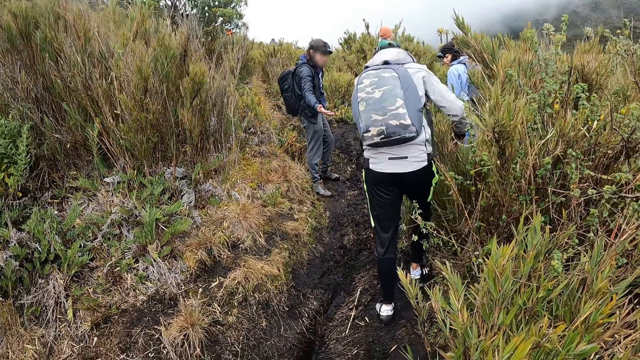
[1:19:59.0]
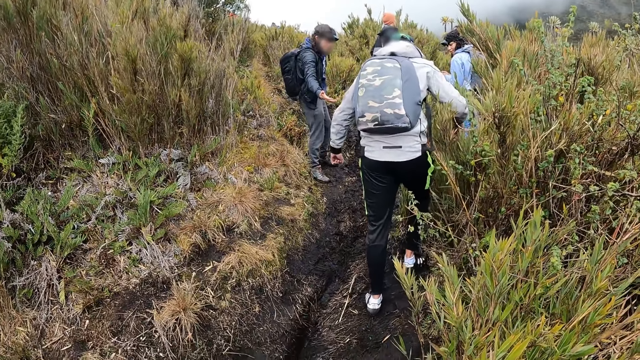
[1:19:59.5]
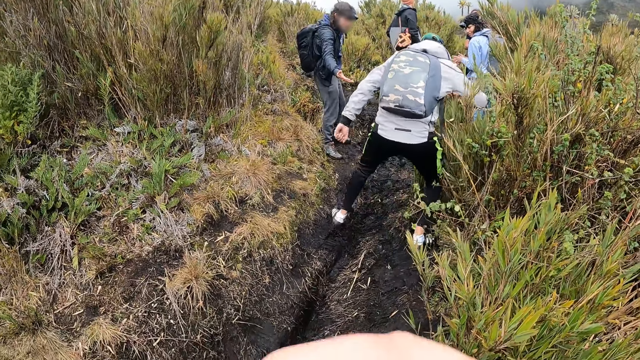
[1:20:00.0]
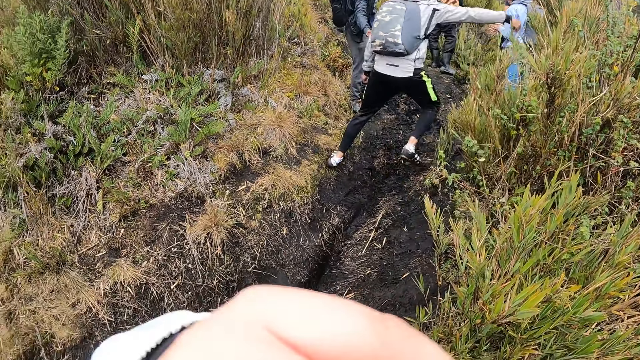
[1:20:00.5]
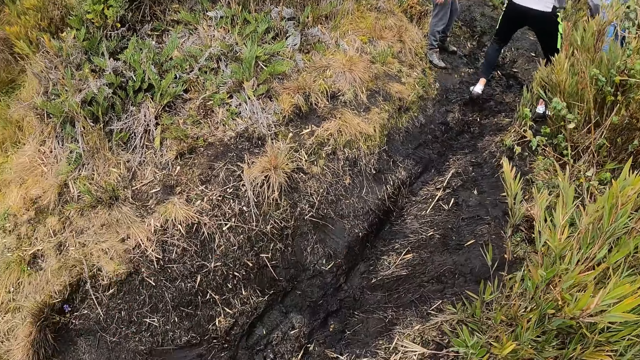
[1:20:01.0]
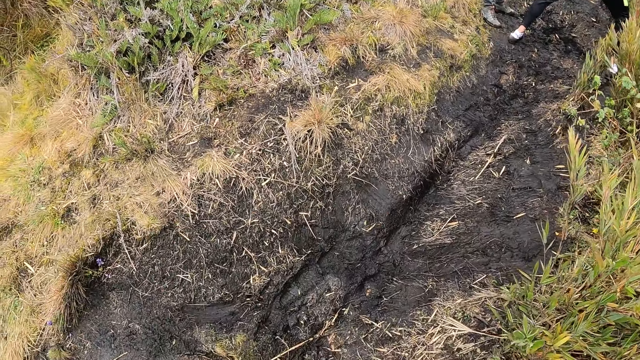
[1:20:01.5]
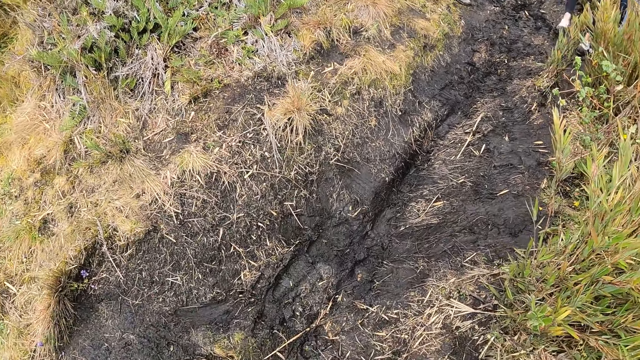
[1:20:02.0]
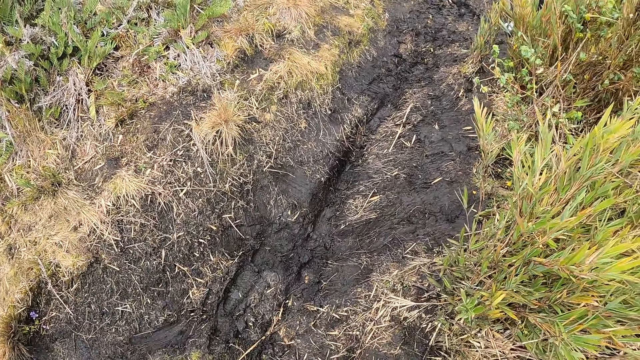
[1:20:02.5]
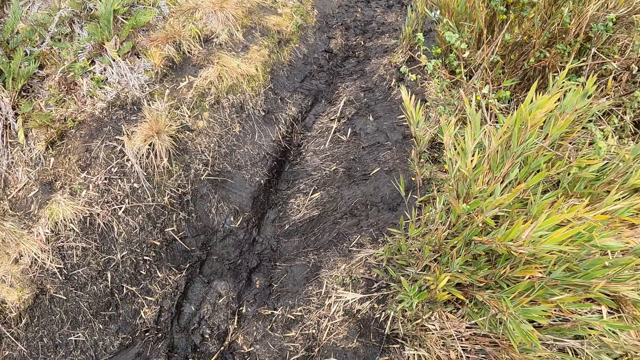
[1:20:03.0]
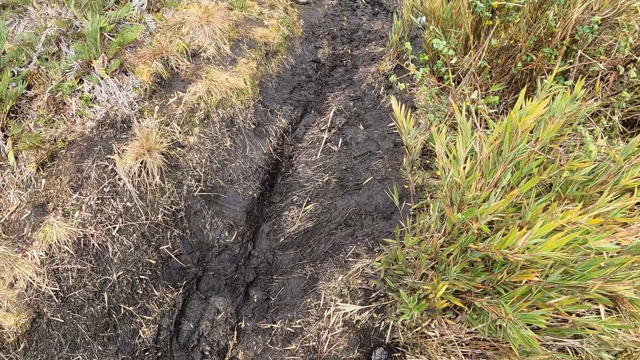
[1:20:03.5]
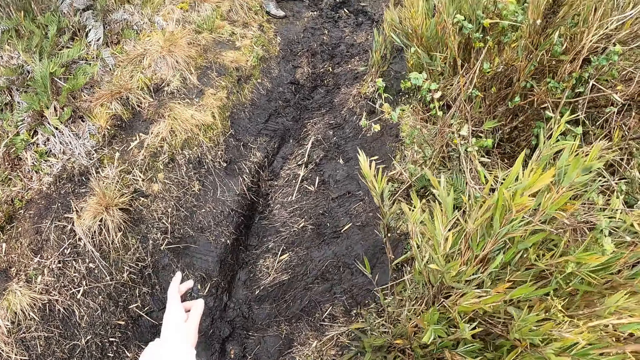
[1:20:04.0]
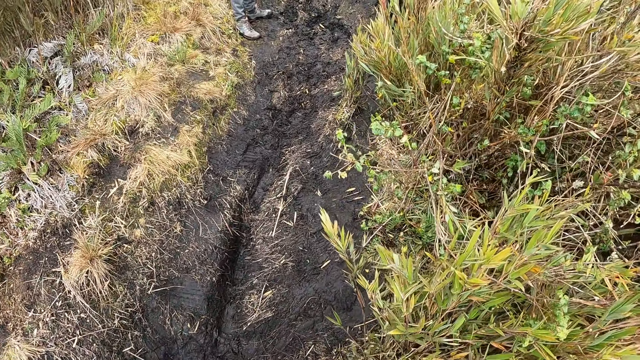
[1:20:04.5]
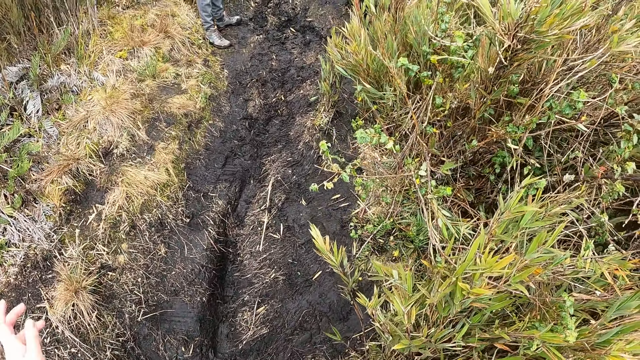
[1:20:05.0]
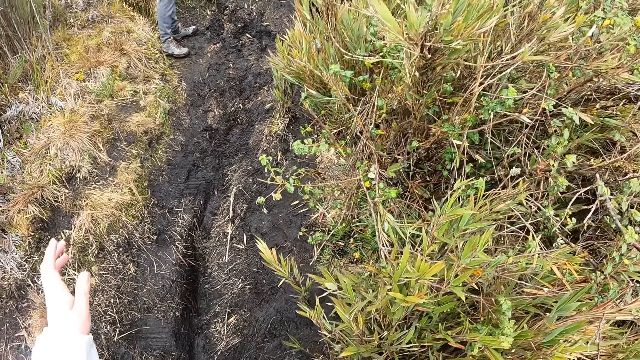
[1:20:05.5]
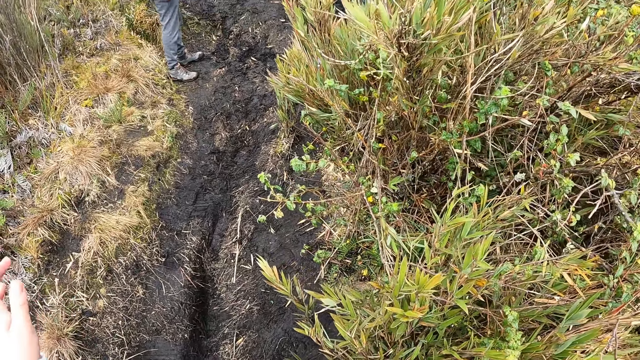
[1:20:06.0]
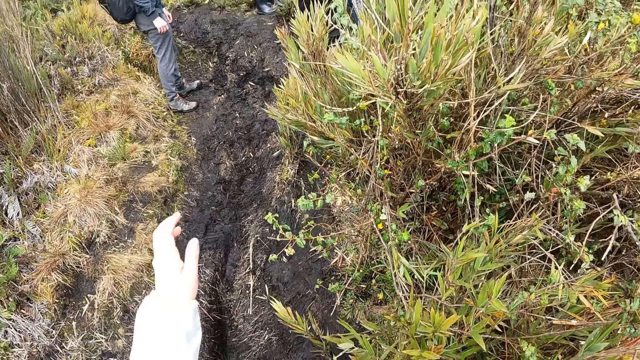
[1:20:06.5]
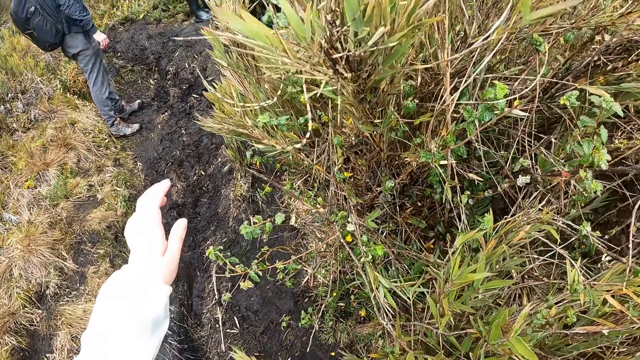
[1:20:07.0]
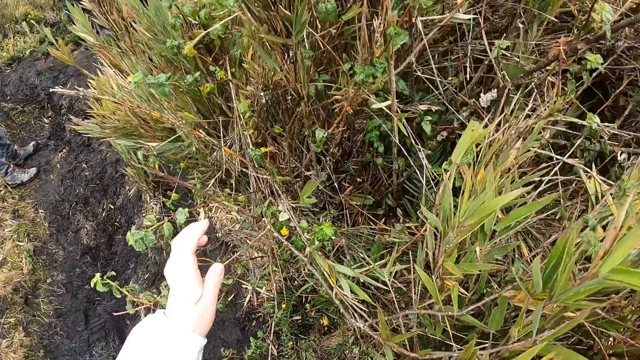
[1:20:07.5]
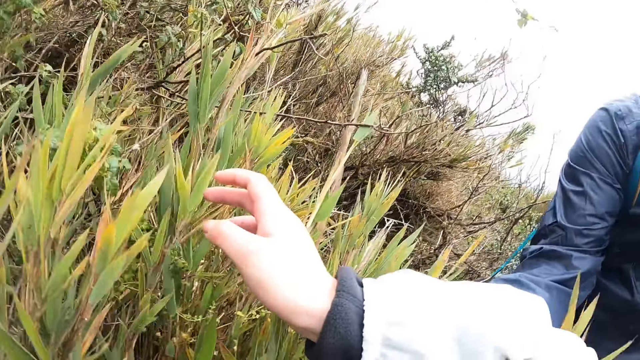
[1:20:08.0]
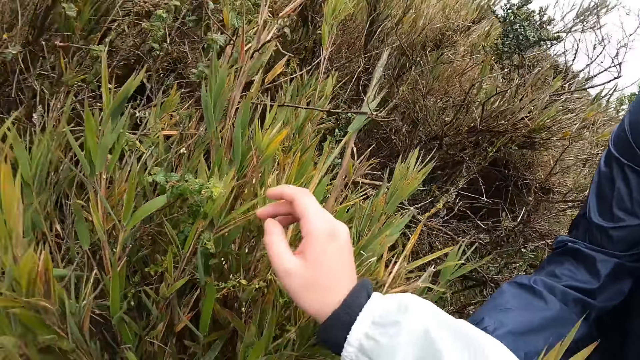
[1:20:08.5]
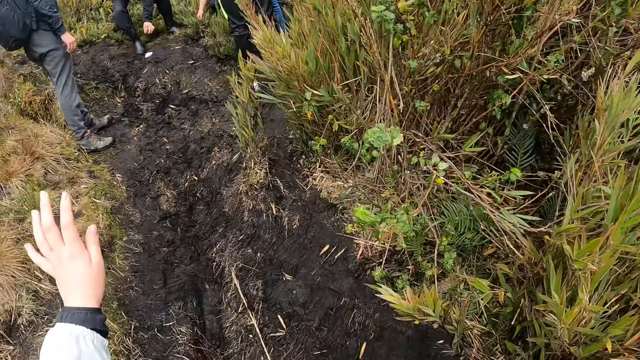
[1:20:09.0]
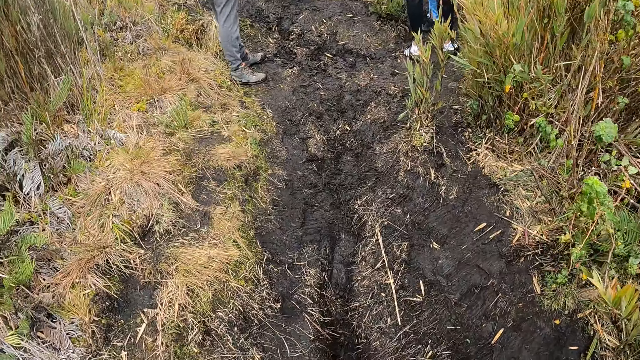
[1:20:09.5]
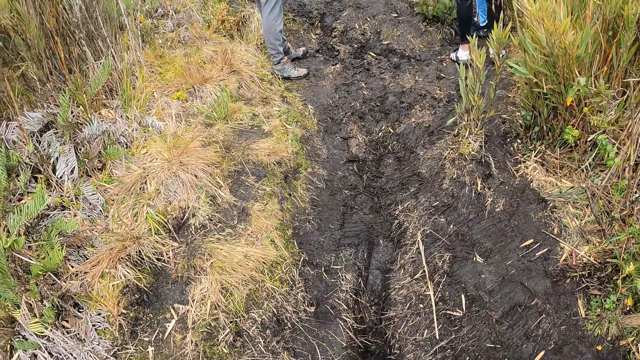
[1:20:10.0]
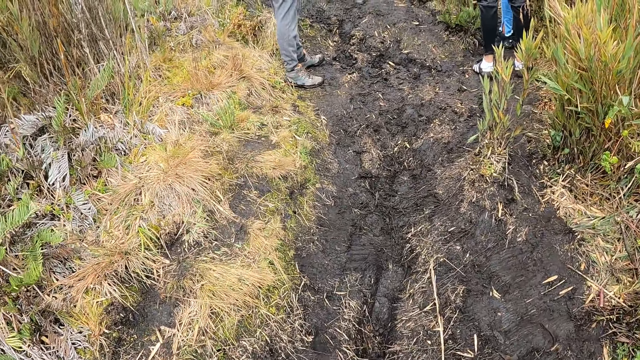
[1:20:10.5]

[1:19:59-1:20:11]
The camera wearer walks along the path. She touches a plant with her left hand. She looks around.

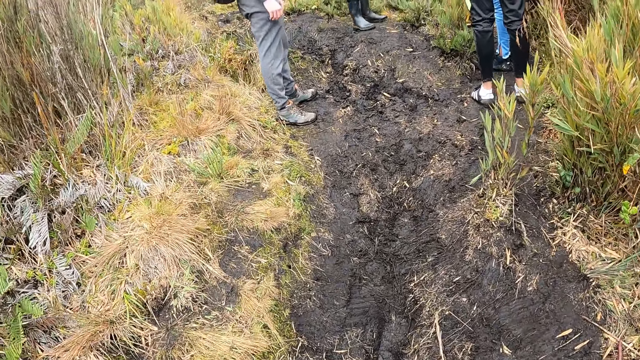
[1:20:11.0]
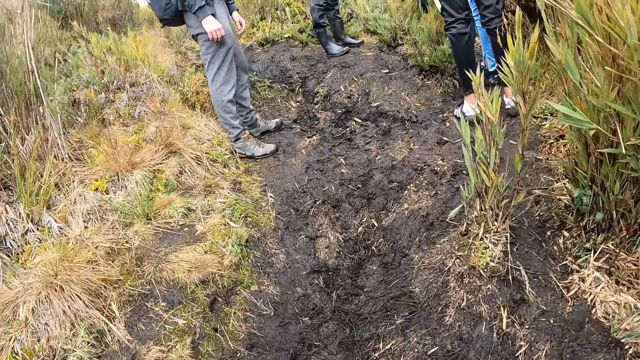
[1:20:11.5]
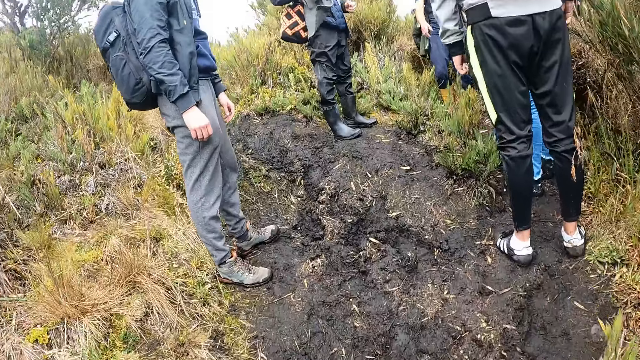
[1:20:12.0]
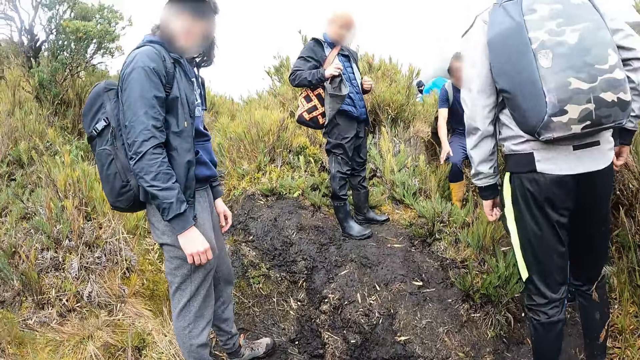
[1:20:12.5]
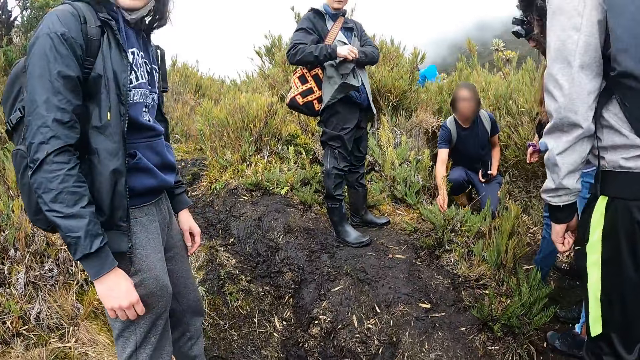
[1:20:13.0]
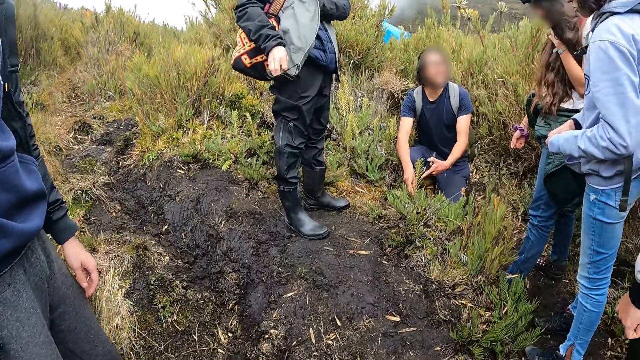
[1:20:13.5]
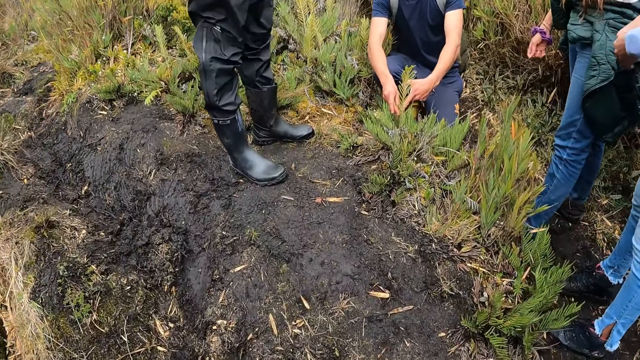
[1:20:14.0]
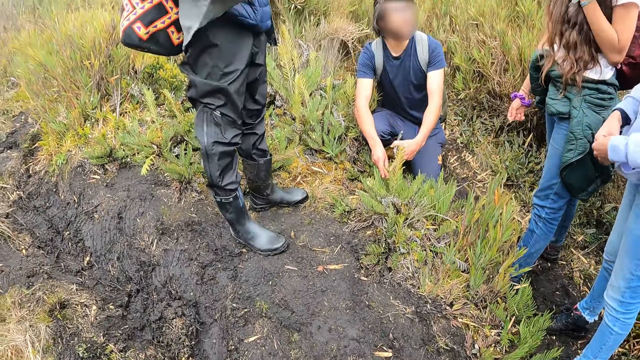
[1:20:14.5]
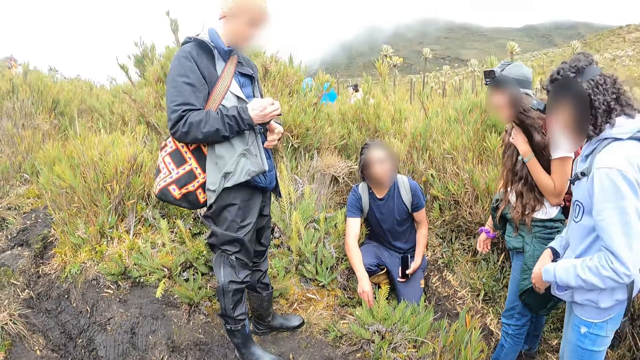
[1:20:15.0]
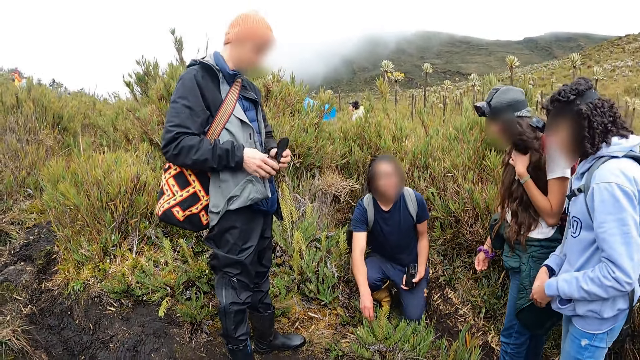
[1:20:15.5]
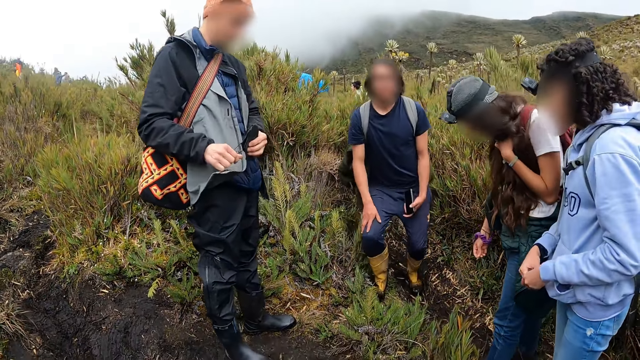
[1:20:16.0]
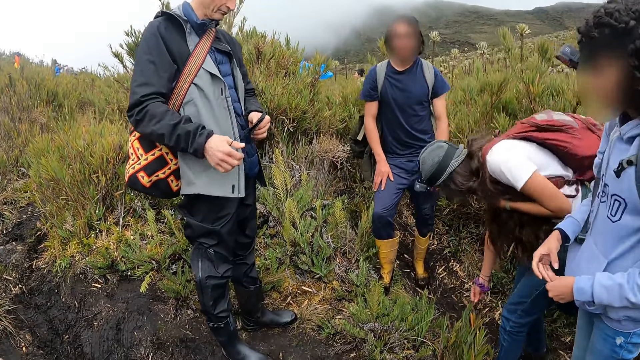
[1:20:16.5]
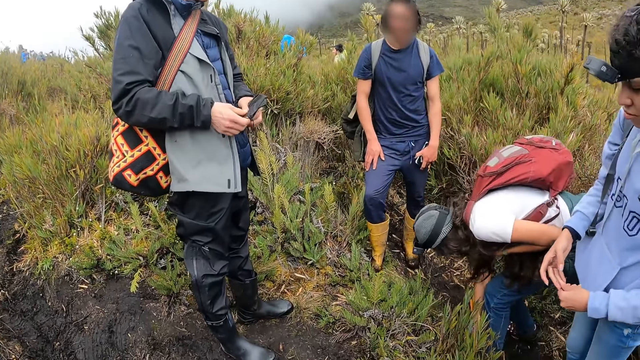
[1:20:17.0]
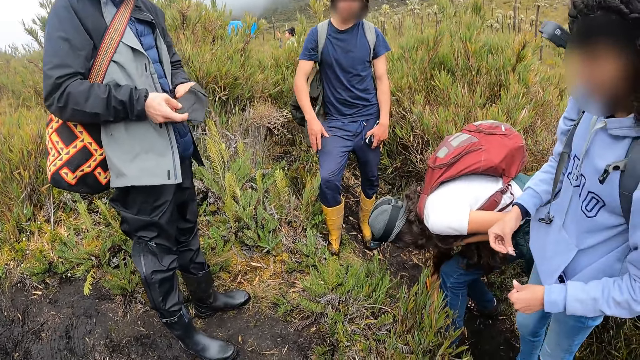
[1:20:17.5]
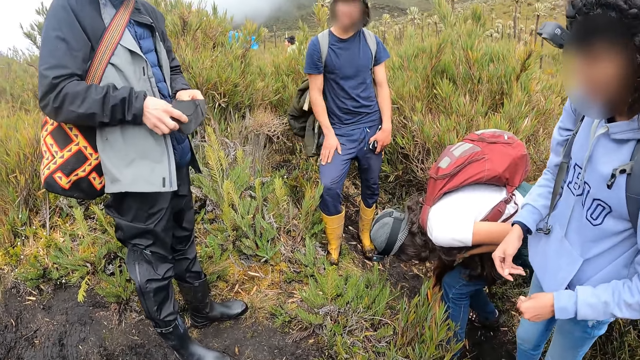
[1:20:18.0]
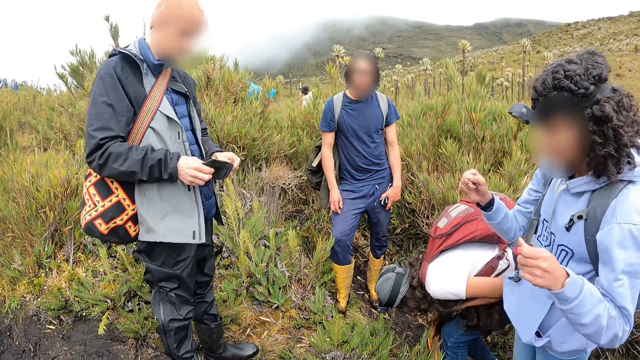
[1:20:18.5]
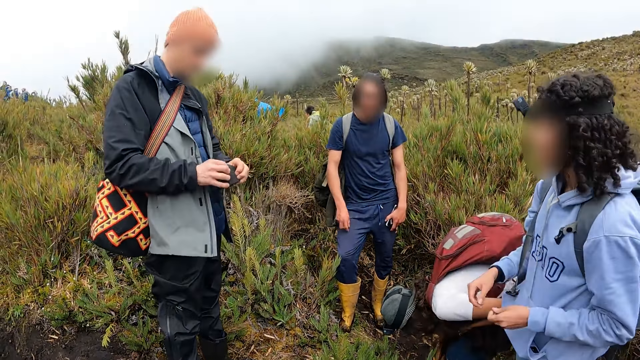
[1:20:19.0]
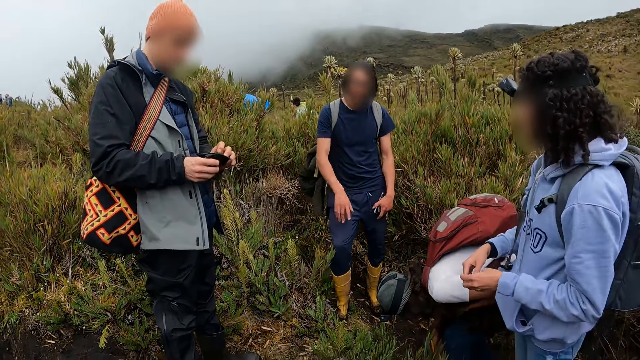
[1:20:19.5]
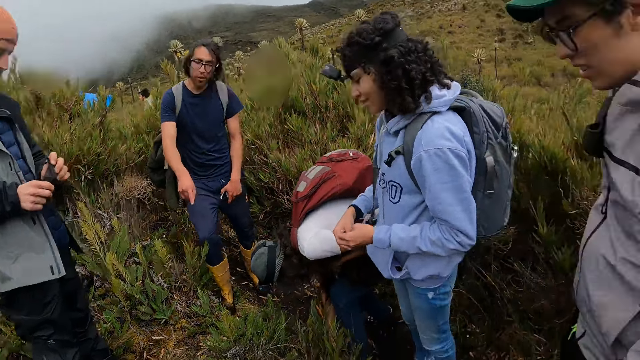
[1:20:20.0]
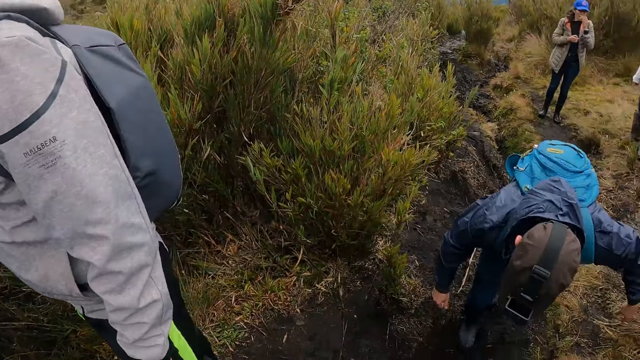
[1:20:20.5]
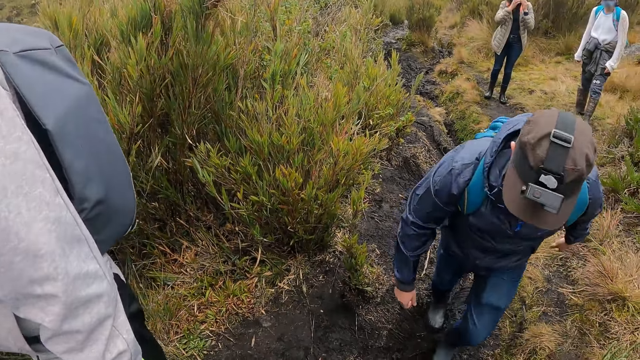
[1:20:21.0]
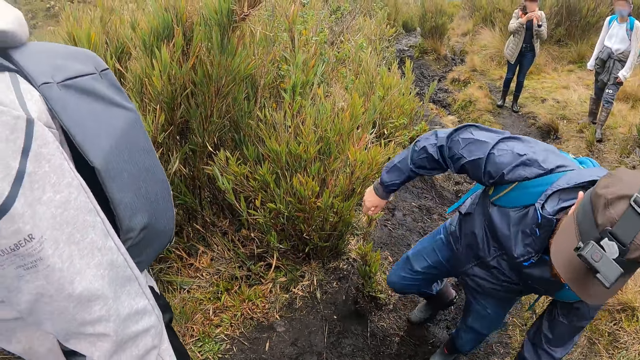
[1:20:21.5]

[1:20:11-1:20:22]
The camera wearer walks along the path. A man puts his left hand into a pocket in his jacket. Another man holds a plant on the ground with his right hand. The other man points to the plant with his left hand. The first man takes a face mask from his right hand with his left hand and adjusts his jacket with his right hand. A woman puts a leaf in her right hand on the ground. The first man fiddles with the face mask in both hands. Another woman rubs her fingers together and raises both hands. The other man points his right hand to the ground. The camera wearer looks around.
